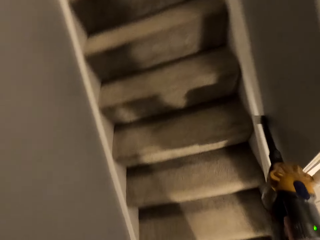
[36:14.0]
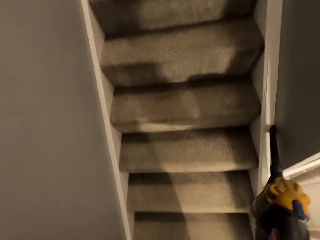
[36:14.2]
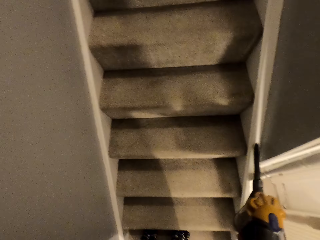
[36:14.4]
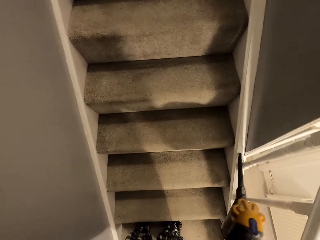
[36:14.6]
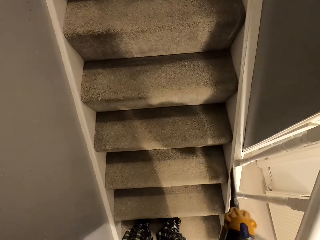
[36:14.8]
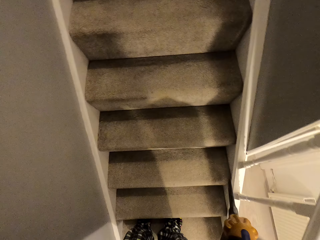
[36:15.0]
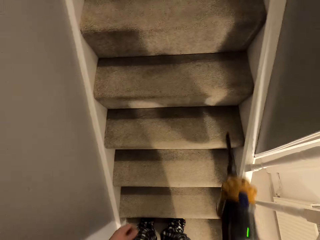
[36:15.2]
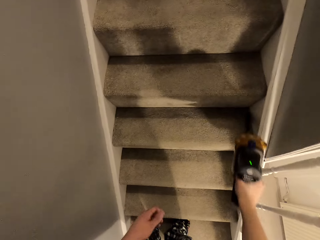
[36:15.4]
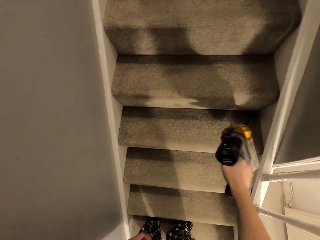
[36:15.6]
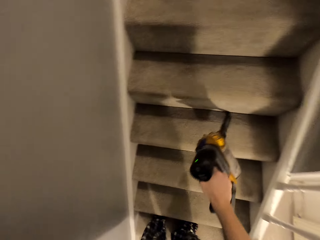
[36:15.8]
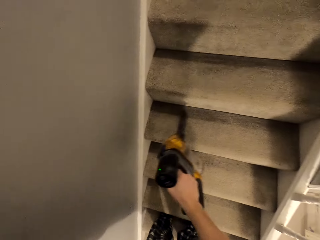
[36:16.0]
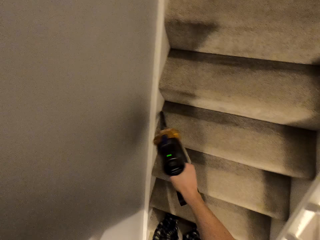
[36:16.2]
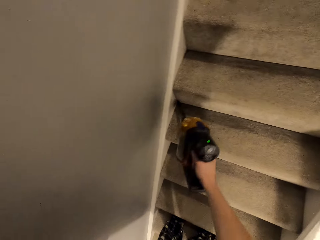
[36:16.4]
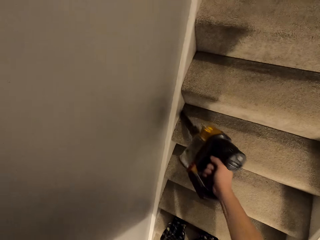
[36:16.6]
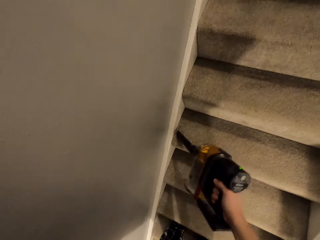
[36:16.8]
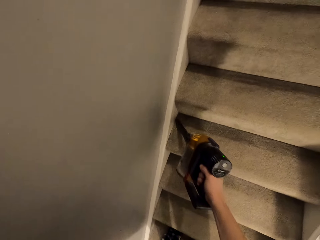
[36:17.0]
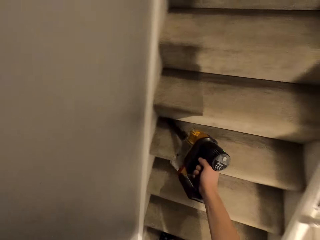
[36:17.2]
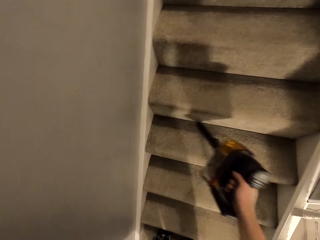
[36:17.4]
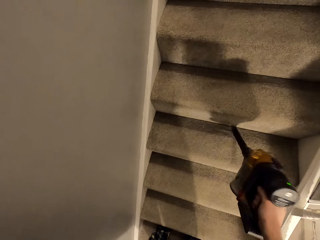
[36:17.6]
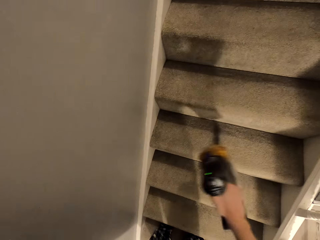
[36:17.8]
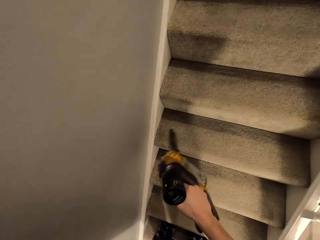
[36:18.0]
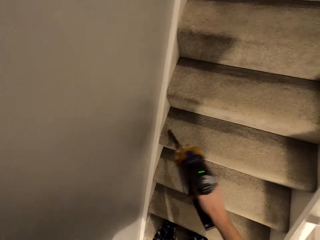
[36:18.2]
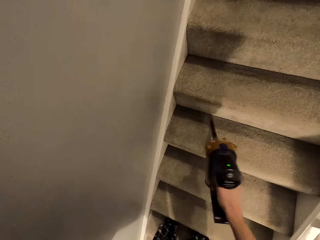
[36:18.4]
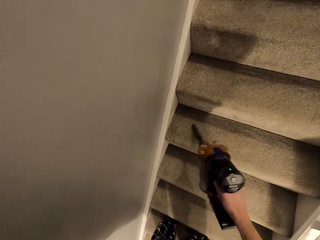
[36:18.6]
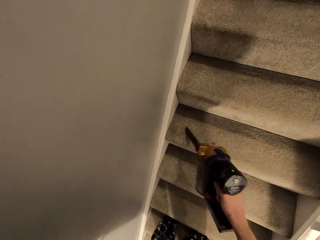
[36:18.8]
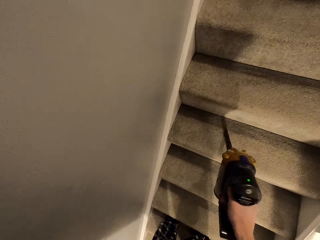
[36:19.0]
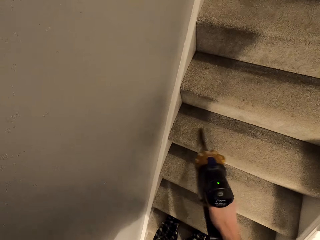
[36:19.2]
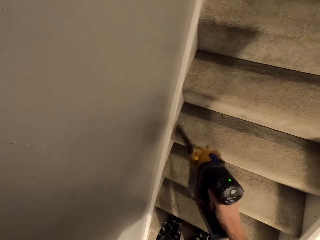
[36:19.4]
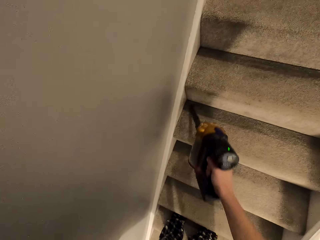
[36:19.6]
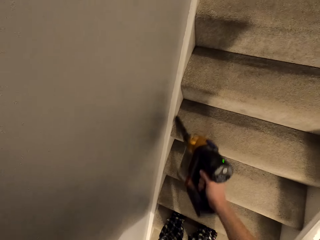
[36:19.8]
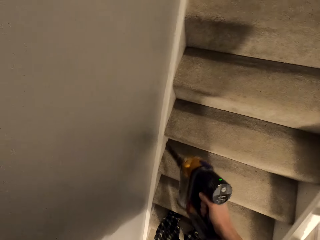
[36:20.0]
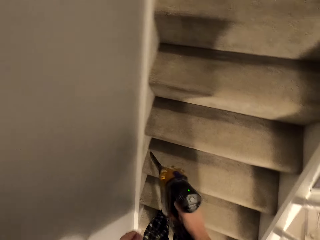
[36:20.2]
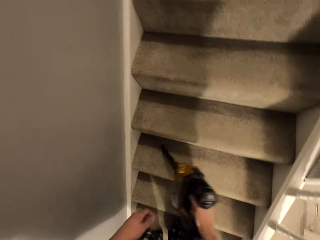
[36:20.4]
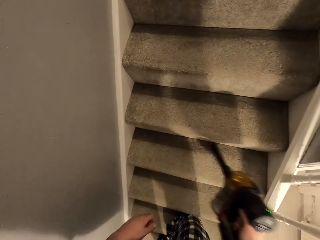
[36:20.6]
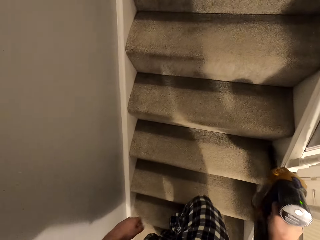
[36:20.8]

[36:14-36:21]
The camera wearer moves the vacuum cleaner along the staircase.

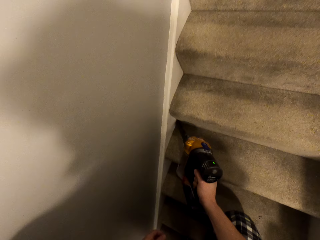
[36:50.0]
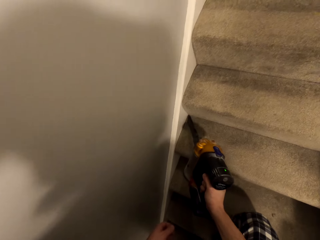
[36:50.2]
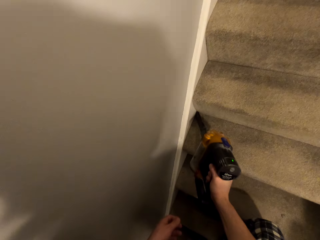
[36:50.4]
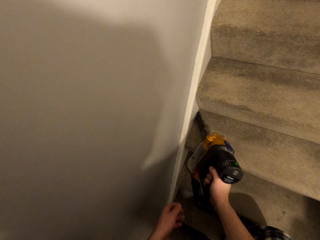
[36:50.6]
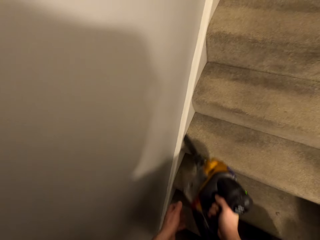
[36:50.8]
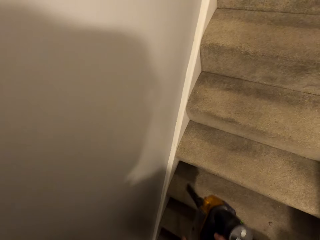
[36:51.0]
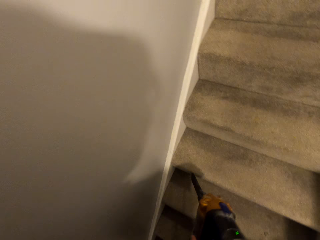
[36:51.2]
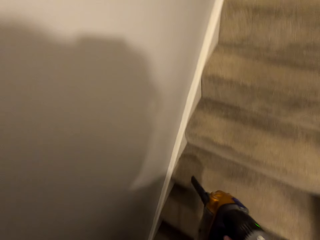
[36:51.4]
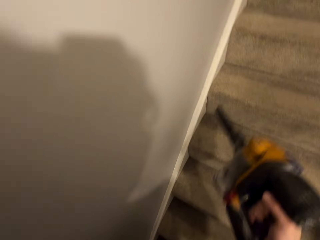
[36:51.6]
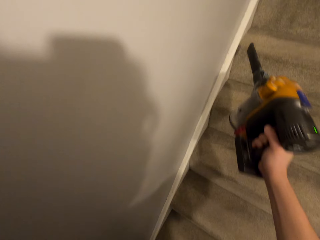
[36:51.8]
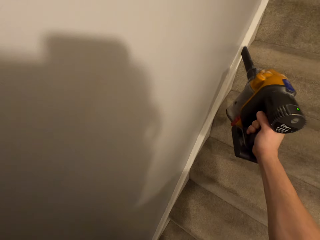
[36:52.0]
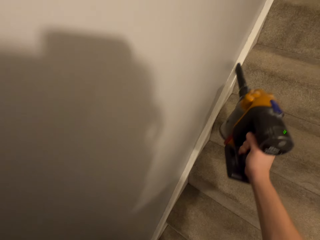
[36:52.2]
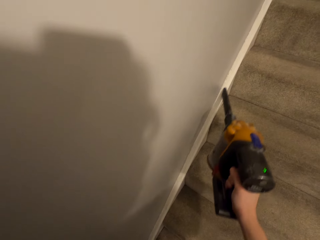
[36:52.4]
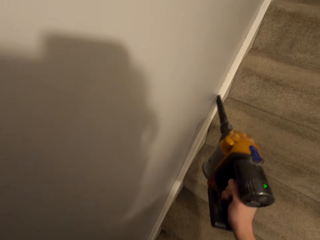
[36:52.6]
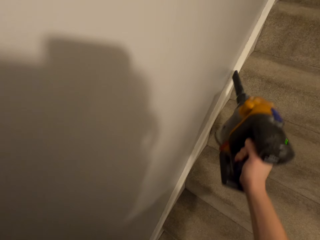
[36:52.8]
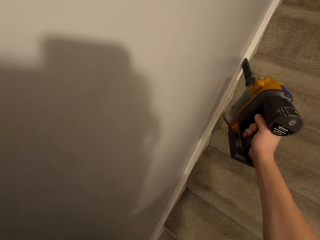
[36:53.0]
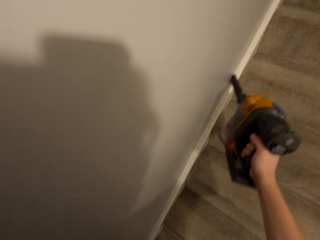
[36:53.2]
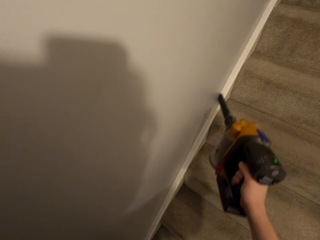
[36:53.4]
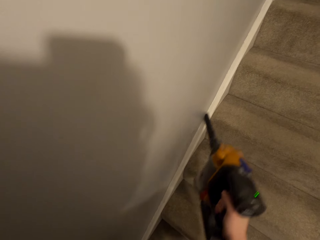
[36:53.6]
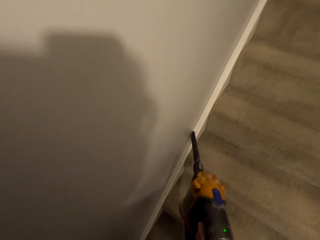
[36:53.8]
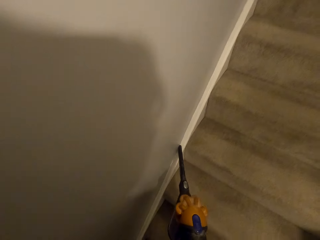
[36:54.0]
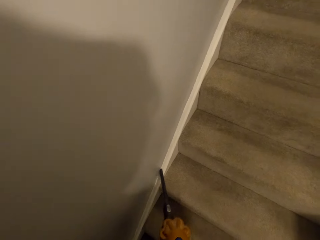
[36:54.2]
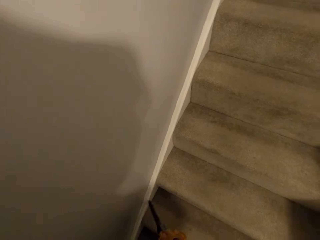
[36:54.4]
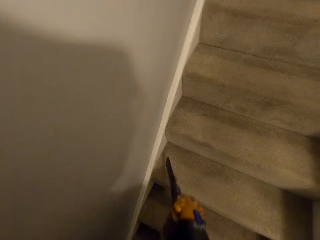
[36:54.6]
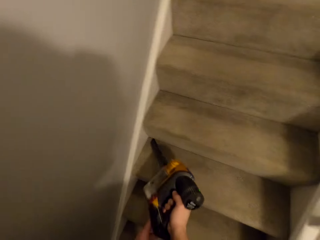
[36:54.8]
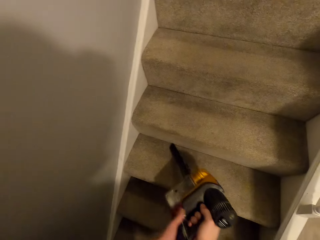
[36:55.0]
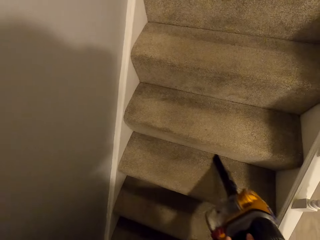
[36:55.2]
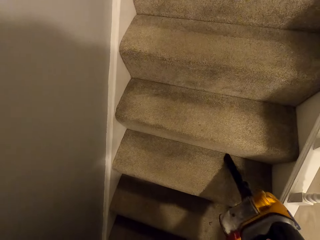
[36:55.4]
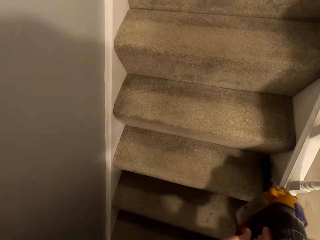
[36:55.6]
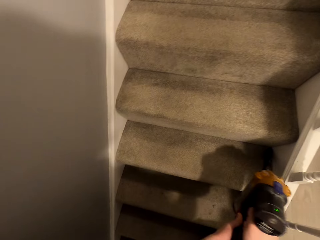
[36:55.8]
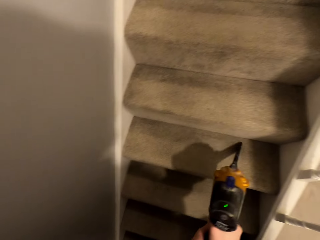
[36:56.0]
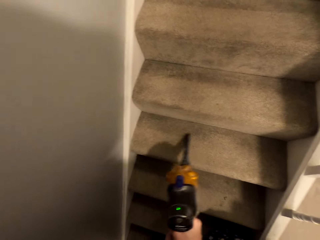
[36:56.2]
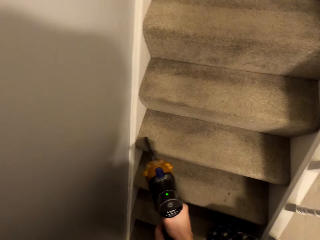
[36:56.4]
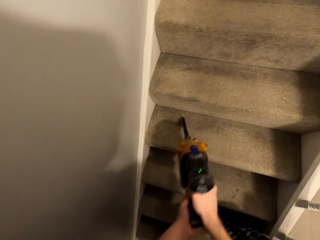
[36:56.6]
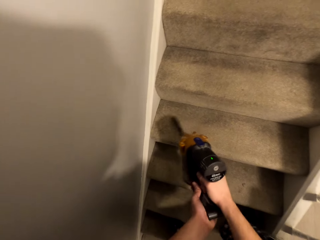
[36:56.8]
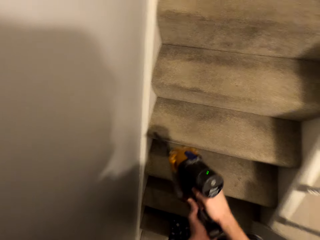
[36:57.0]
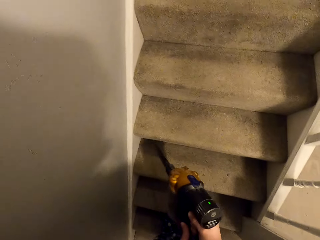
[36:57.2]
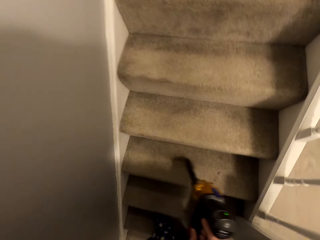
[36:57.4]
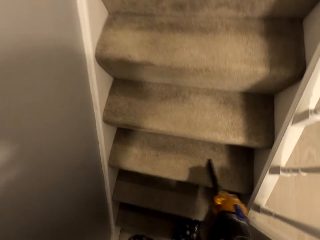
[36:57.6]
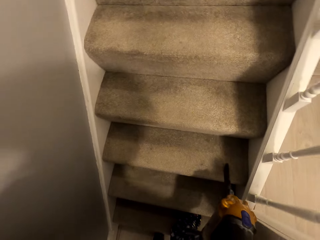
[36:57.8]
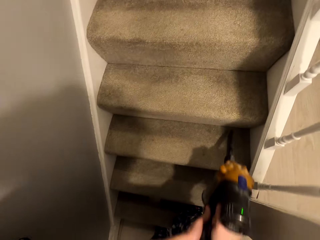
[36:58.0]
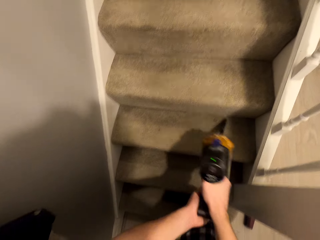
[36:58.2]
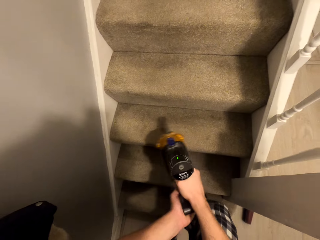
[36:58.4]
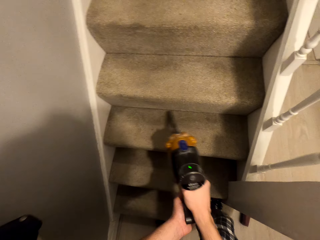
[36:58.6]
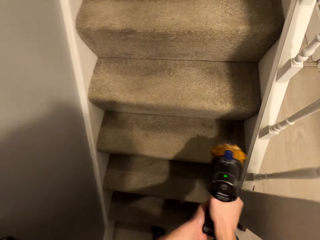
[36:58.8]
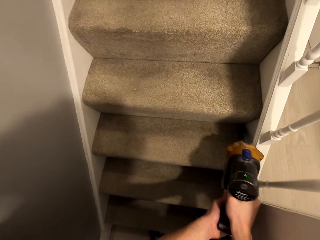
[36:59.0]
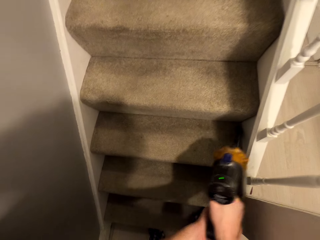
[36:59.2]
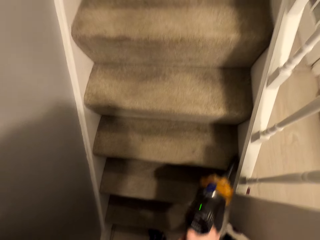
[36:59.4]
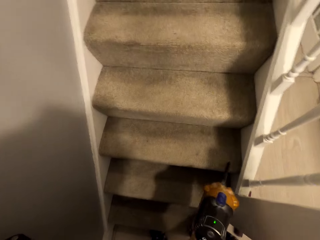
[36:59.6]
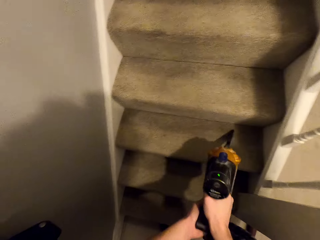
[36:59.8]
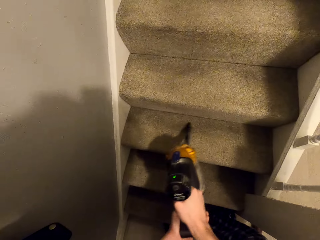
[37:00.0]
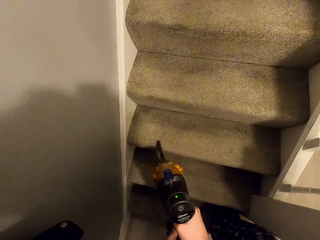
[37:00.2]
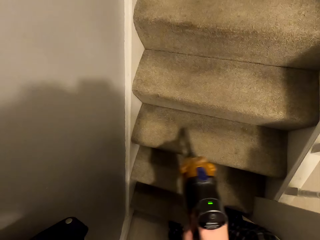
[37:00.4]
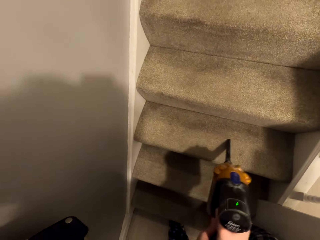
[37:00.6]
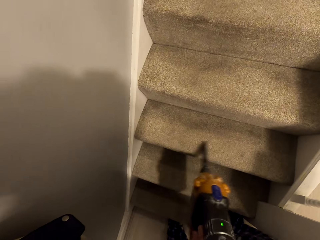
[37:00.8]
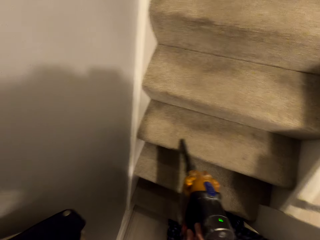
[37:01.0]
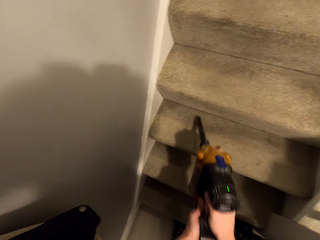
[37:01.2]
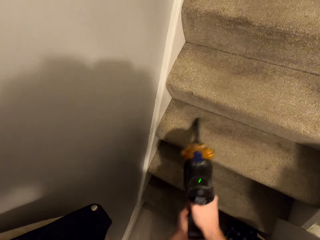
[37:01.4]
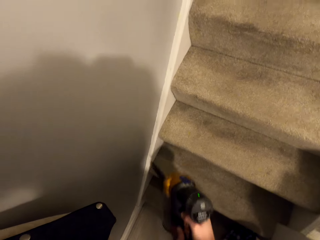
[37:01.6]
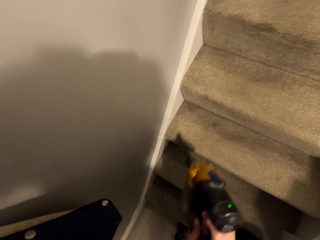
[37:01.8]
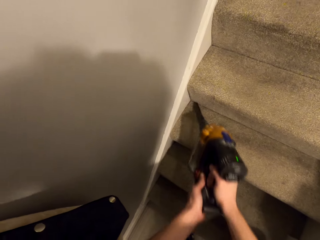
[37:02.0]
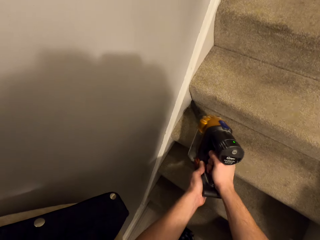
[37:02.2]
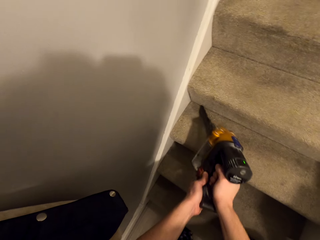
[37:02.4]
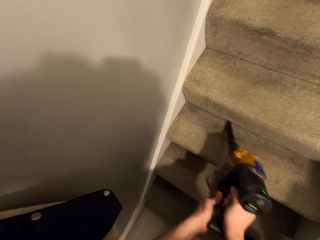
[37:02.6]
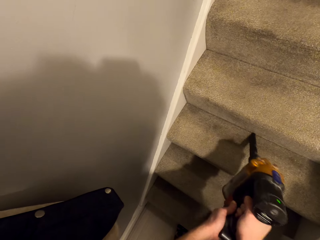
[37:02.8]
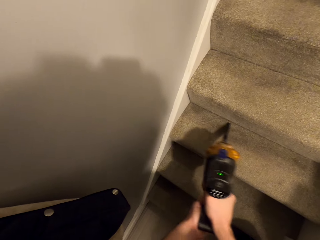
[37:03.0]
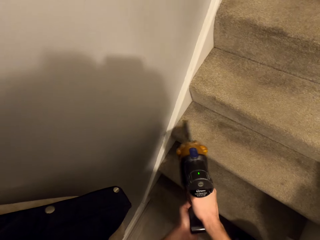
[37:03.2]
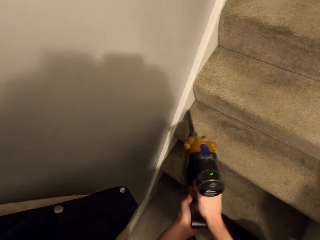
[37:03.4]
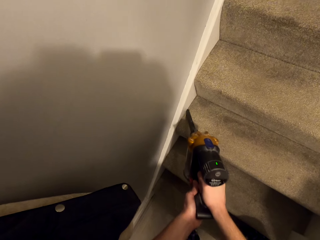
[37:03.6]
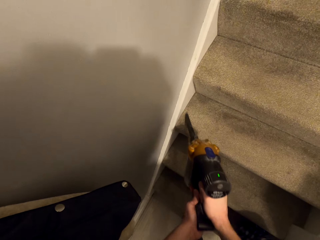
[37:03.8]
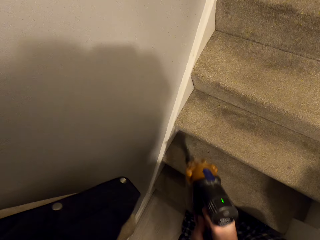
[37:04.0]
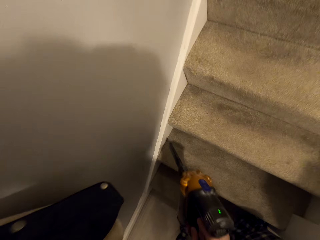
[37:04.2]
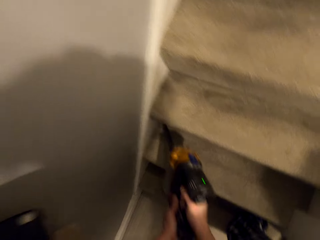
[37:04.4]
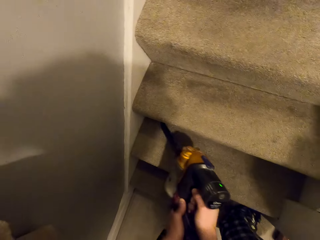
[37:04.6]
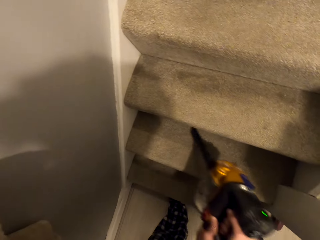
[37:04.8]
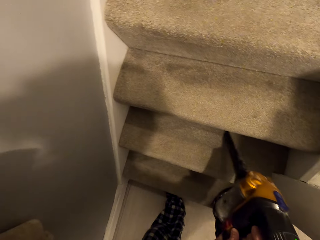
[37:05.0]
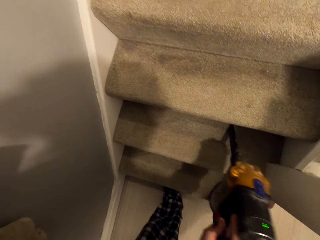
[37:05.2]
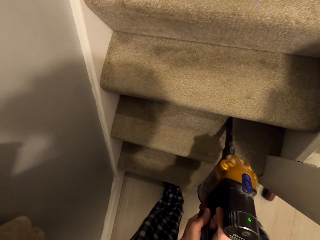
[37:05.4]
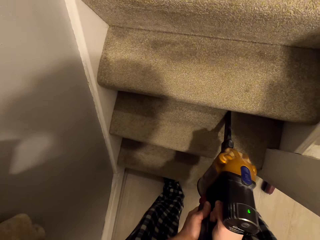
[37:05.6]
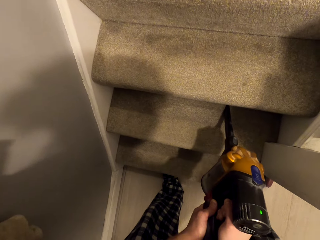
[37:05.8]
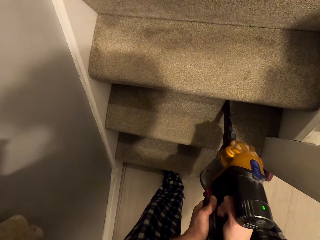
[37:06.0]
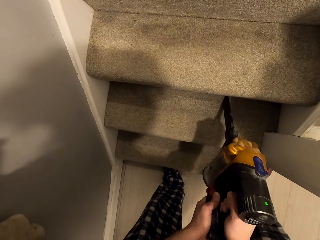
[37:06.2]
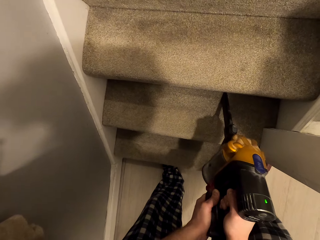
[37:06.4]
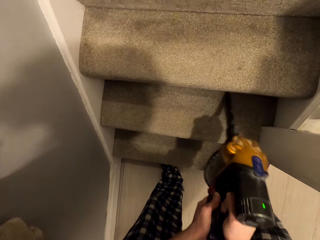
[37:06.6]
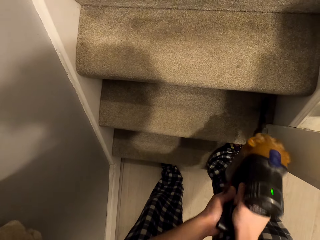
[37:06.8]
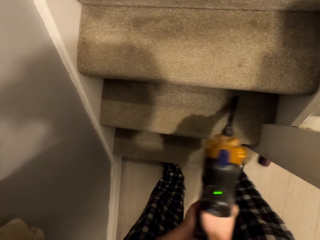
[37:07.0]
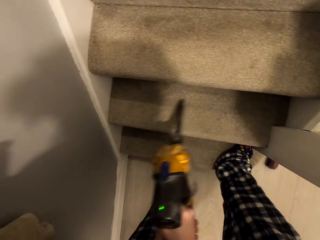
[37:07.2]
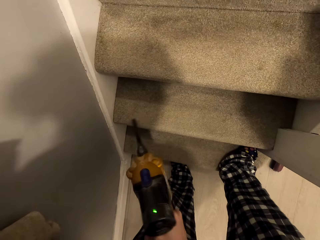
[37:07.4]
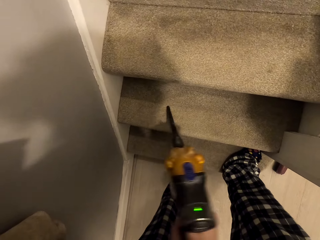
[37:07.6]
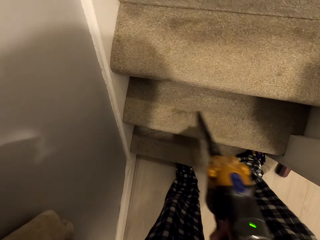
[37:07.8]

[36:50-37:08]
The camera wearer moves the vacuum cleaner along the skirting. They move the vacuum cleaner along the staircase.
